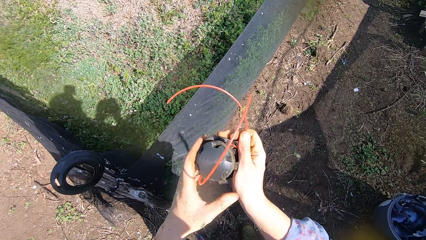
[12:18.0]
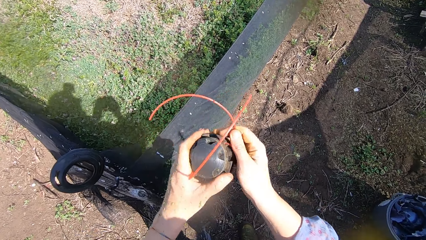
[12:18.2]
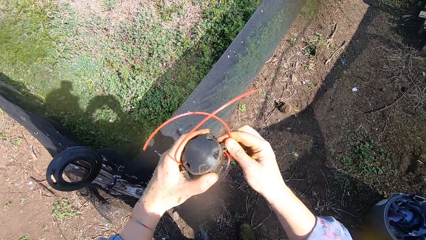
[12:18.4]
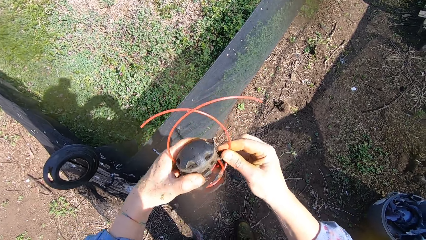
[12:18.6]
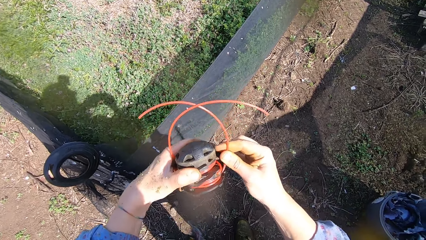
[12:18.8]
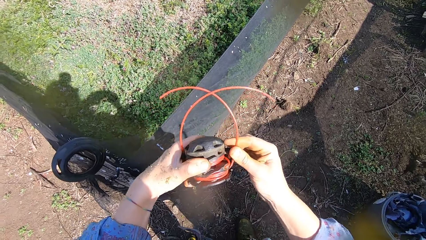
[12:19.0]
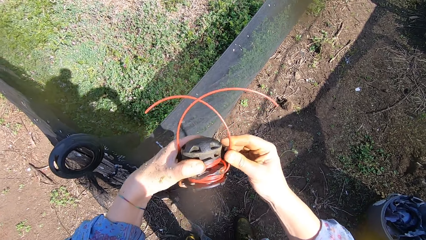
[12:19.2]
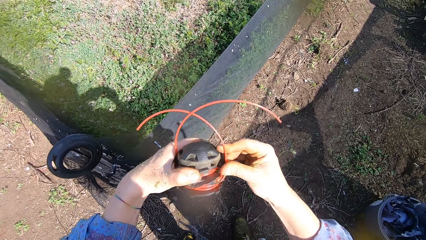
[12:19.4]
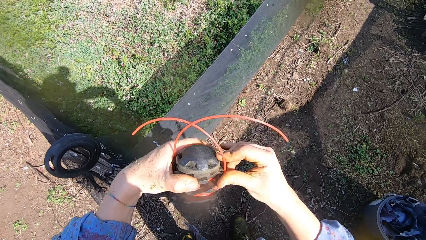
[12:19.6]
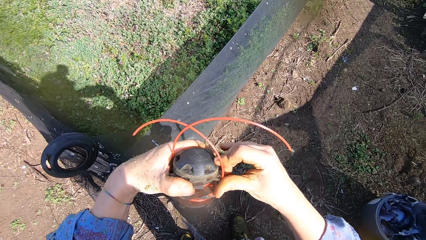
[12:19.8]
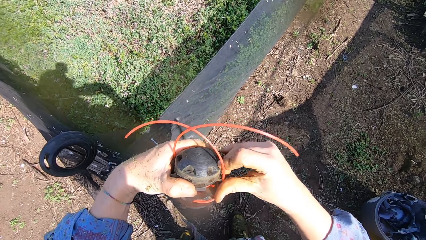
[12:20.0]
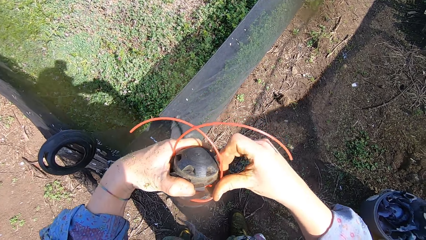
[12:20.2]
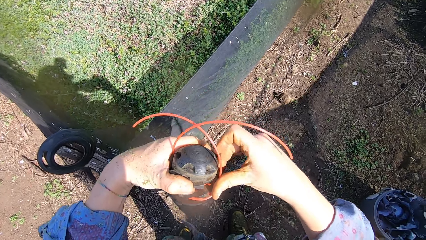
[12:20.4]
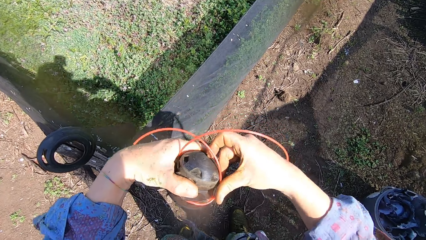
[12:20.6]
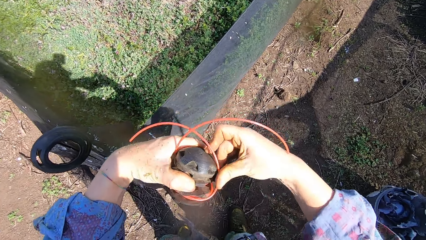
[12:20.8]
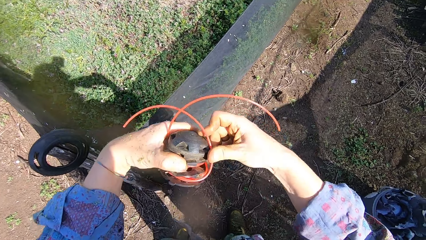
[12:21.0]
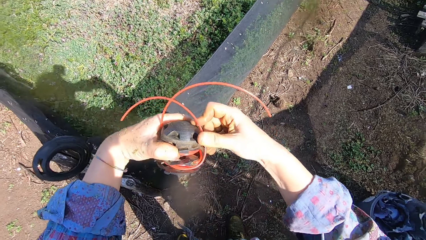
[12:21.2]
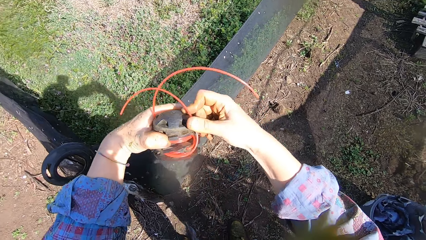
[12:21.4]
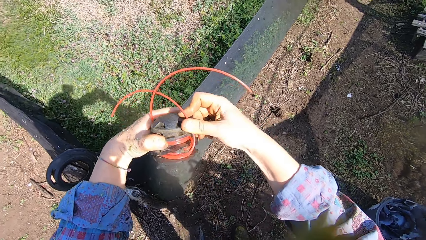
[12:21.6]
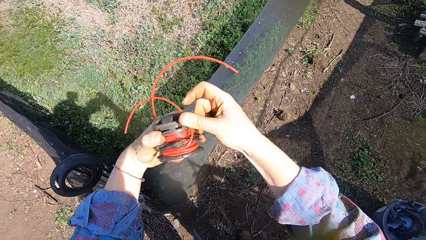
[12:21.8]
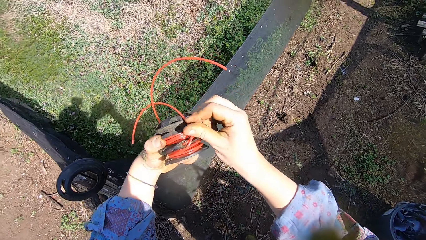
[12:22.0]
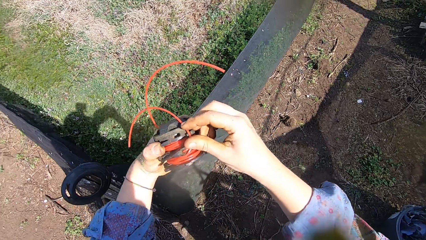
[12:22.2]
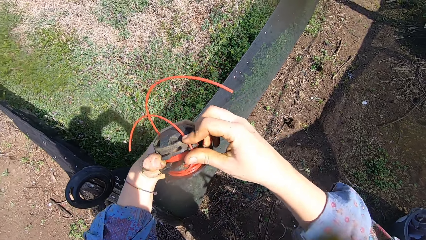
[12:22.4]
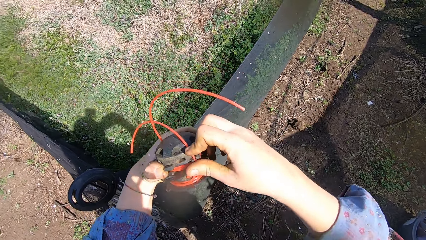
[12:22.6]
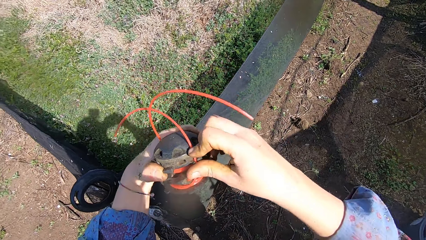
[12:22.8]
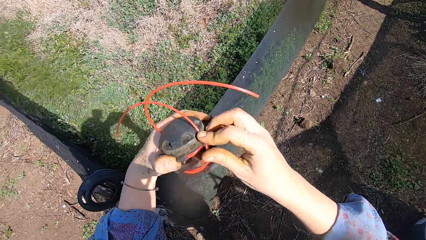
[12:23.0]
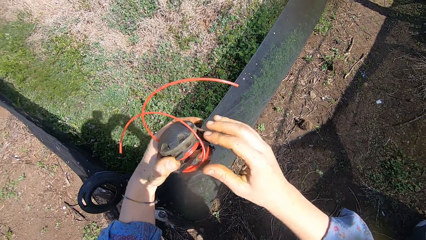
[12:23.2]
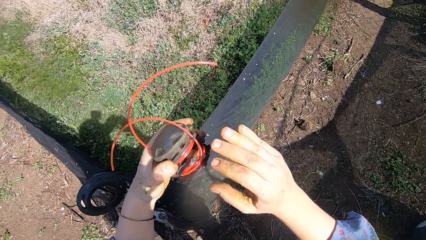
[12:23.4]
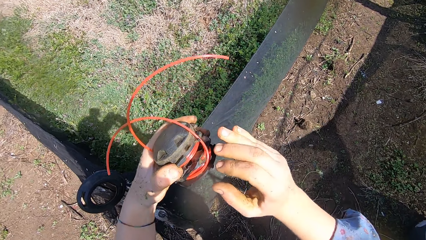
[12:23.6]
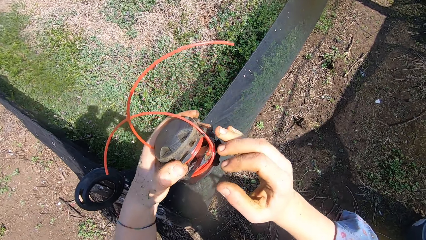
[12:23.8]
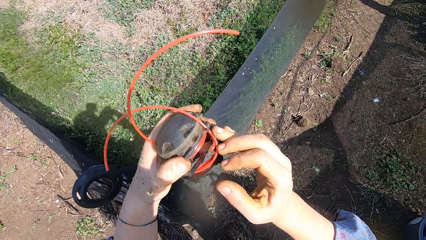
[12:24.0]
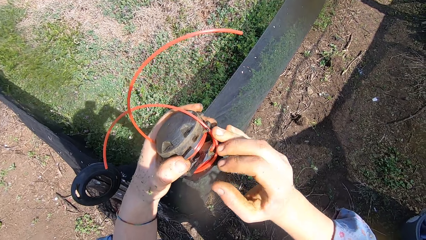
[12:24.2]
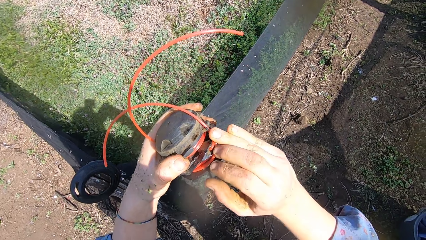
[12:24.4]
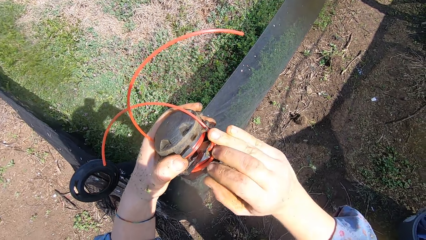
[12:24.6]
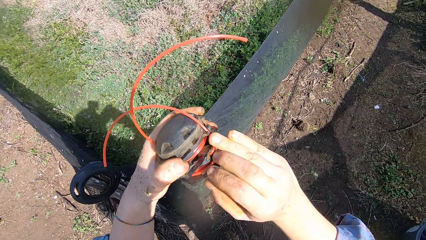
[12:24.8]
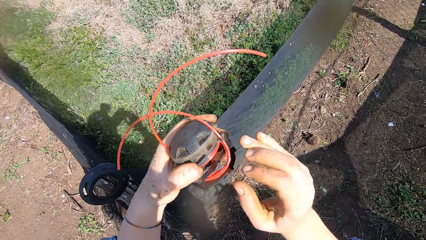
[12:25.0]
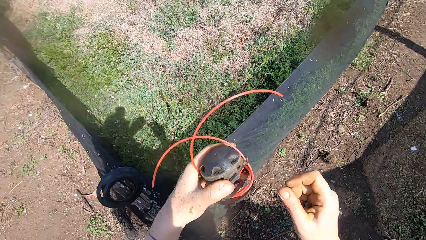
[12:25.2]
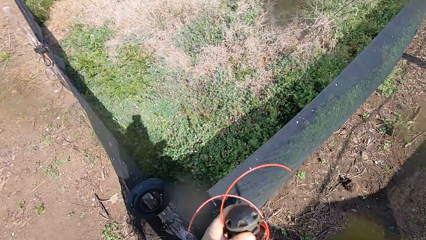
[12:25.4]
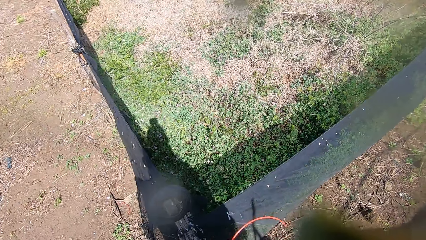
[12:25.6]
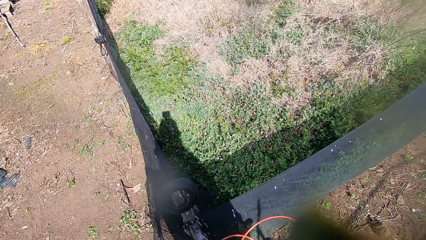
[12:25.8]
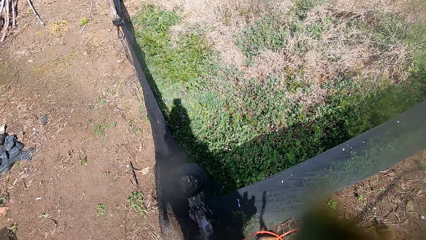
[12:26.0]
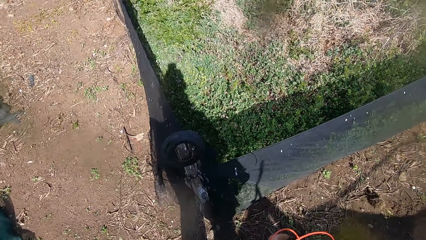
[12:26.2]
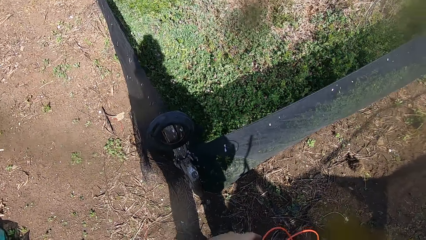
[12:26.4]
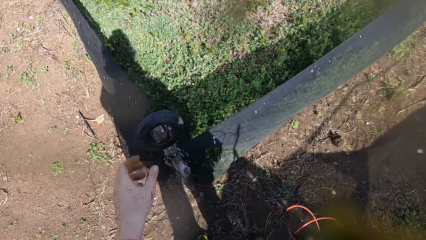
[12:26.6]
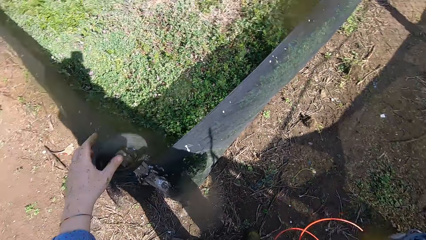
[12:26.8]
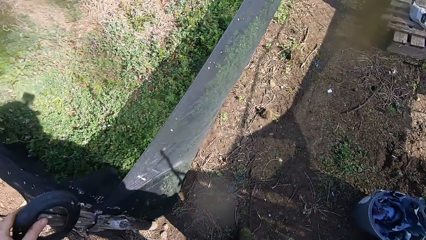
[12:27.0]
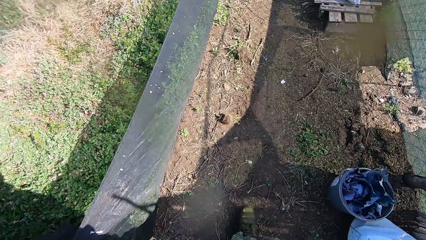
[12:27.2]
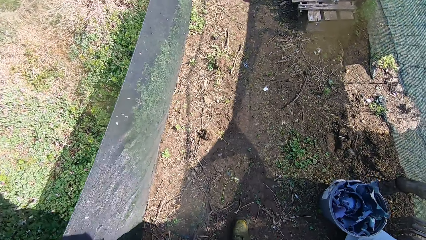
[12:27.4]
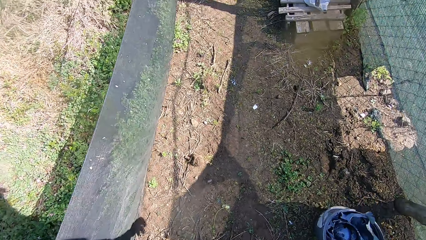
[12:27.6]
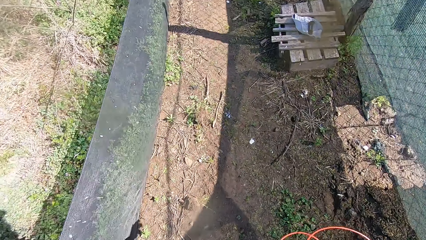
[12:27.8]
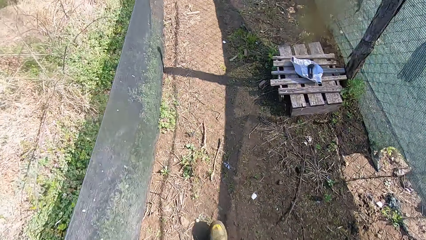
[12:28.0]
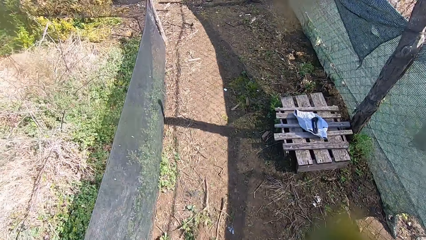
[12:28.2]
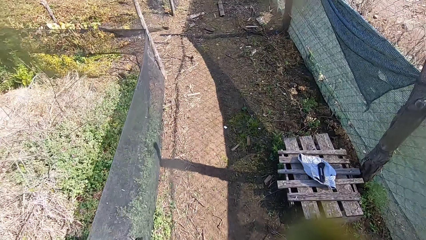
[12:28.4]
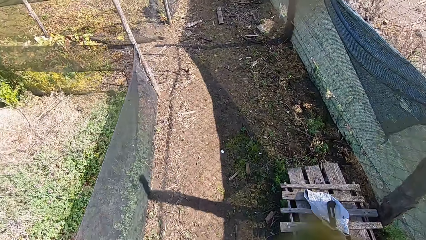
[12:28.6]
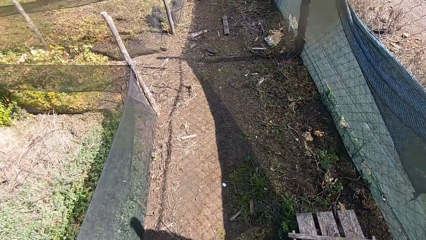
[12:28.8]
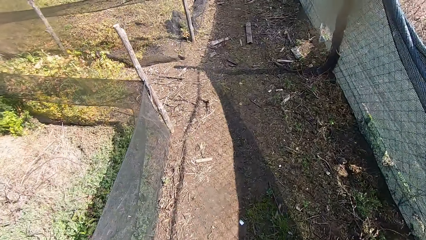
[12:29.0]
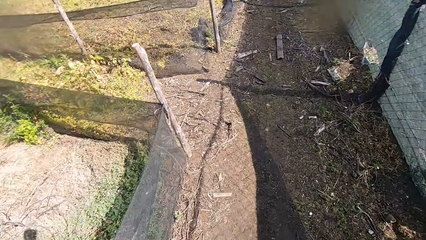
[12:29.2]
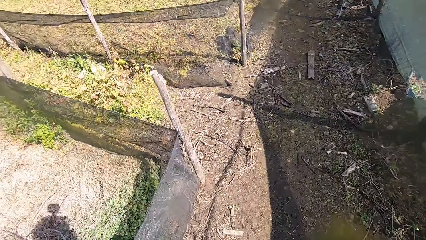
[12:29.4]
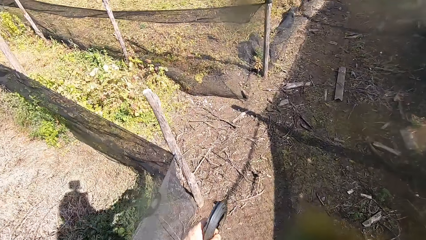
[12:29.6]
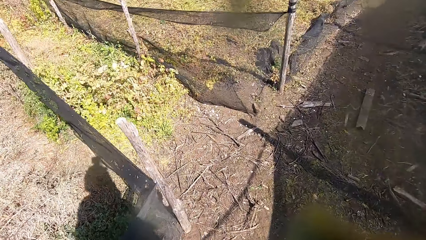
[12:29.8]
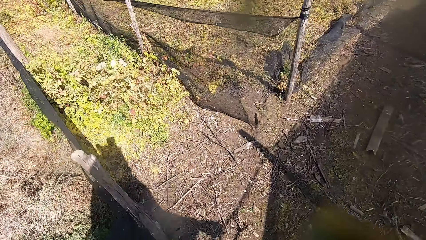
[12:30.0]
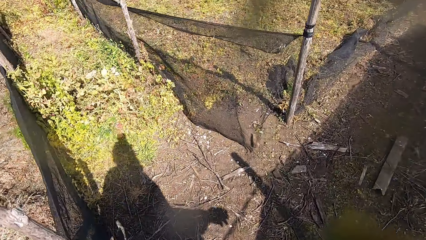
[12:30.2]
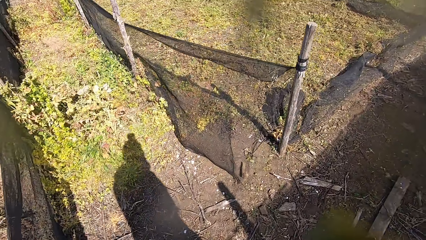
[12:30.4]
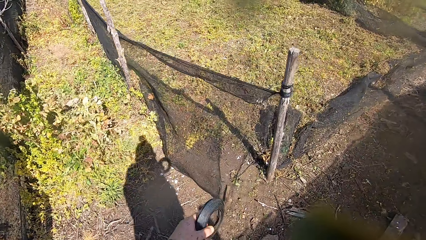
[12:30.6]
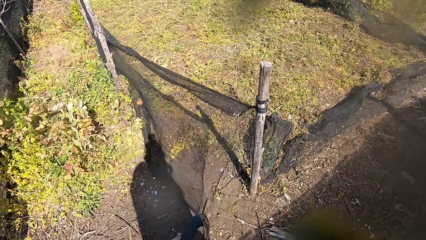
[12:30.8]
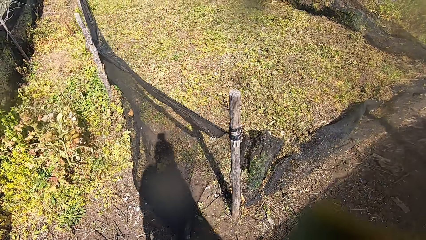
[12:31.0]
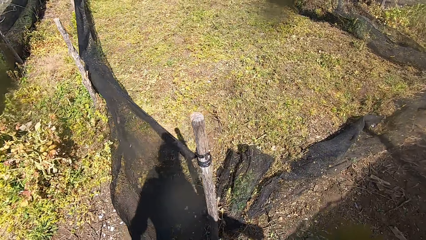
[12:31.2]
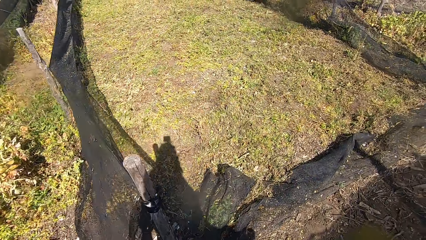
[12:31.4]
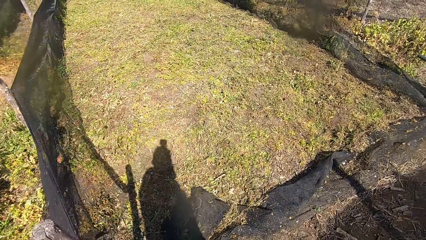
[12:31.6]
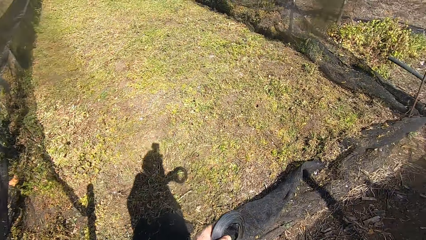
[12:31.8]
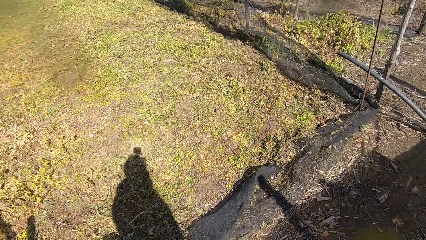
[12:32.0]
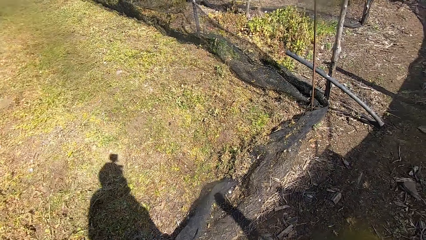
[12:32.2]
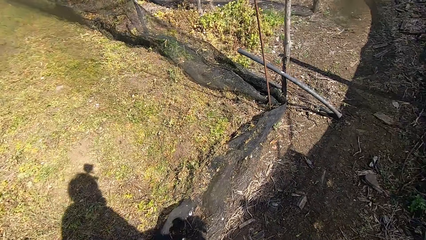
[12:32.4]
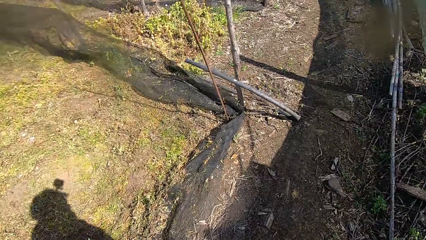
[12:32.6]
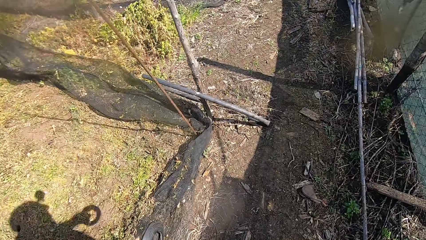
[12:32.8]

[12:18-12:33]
The camera wearer grips the wire line to the body of the spool cap. He places the tip of his right finger at the base of the spool cap. He takes the spool casing from the net with his left hand. He walks around the garden.
